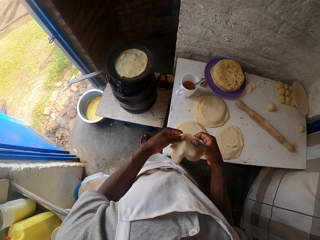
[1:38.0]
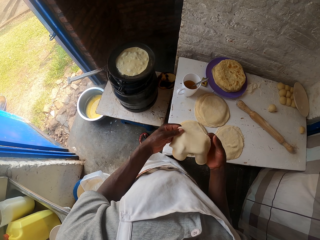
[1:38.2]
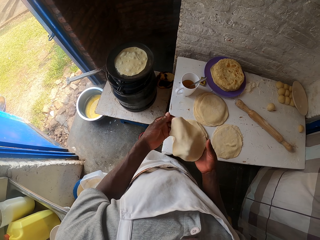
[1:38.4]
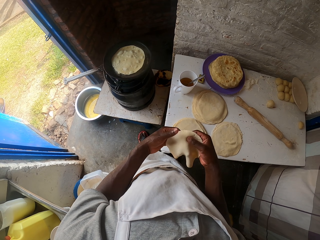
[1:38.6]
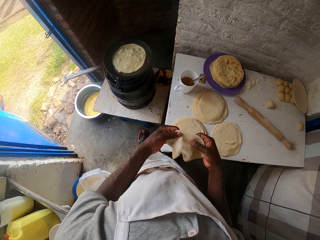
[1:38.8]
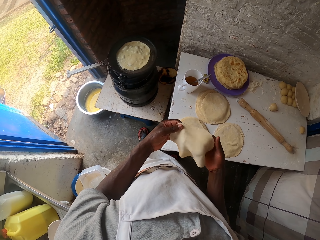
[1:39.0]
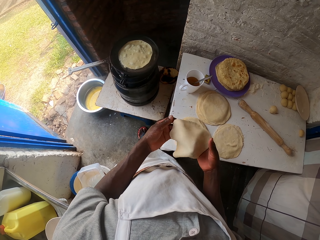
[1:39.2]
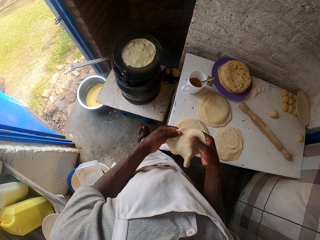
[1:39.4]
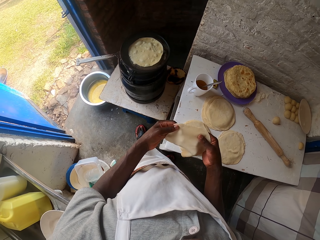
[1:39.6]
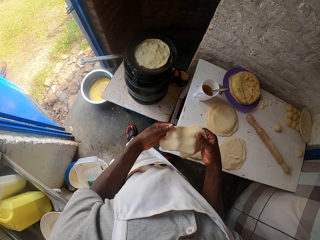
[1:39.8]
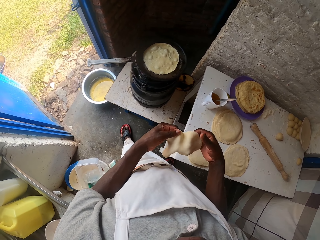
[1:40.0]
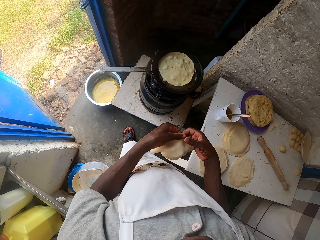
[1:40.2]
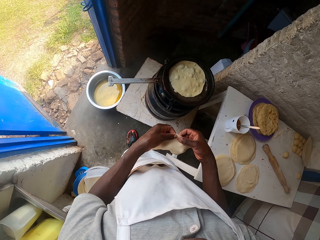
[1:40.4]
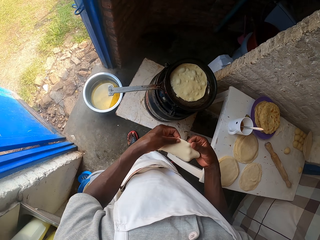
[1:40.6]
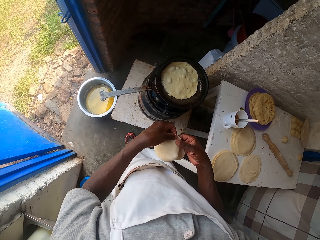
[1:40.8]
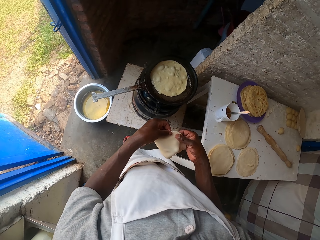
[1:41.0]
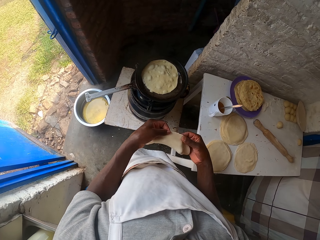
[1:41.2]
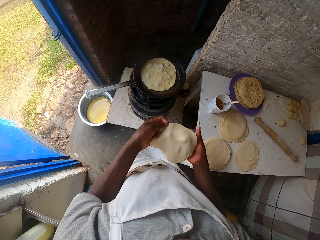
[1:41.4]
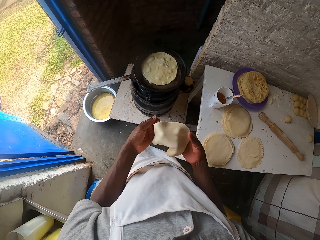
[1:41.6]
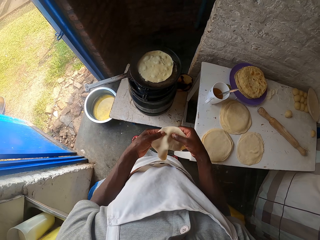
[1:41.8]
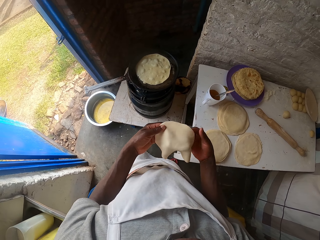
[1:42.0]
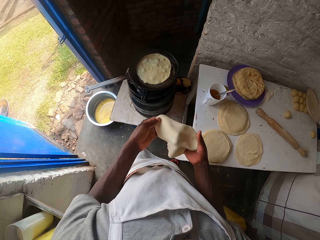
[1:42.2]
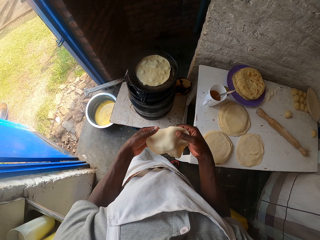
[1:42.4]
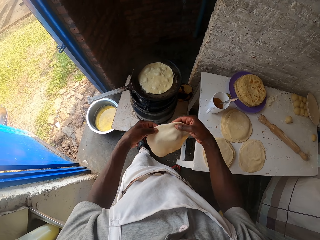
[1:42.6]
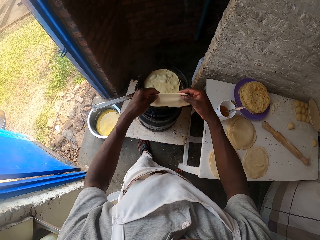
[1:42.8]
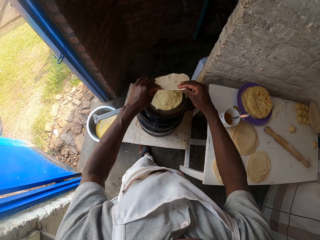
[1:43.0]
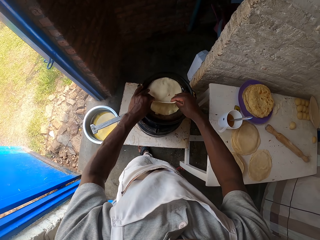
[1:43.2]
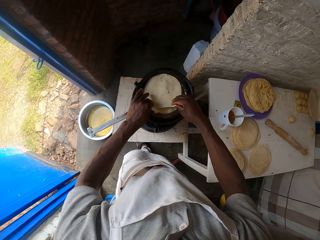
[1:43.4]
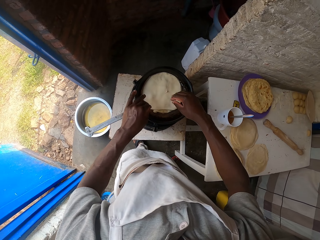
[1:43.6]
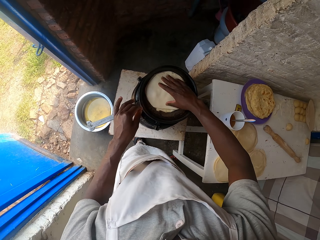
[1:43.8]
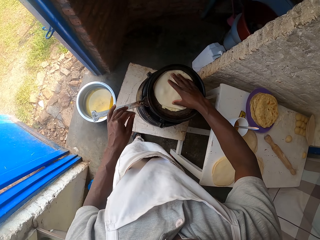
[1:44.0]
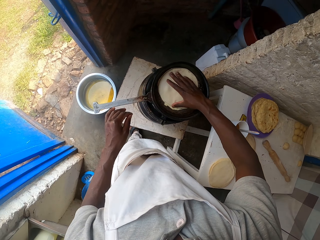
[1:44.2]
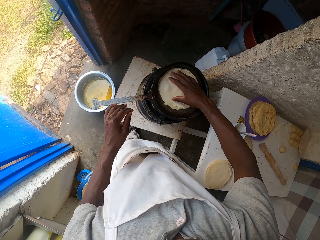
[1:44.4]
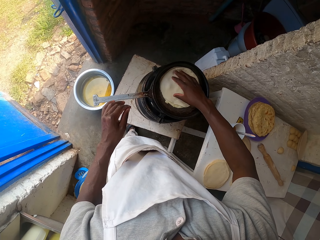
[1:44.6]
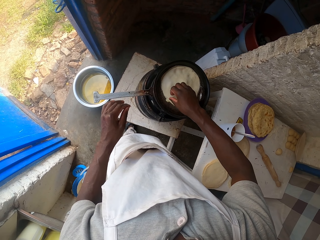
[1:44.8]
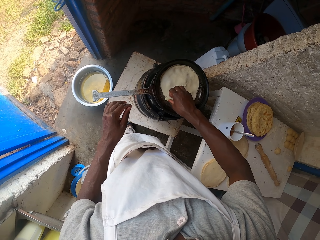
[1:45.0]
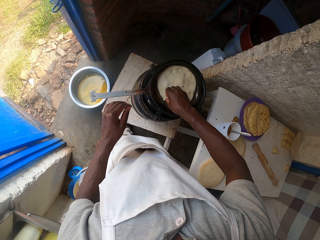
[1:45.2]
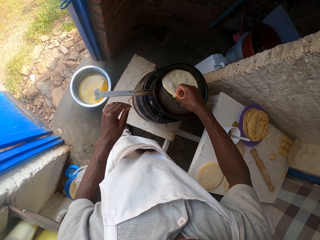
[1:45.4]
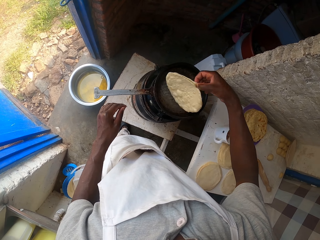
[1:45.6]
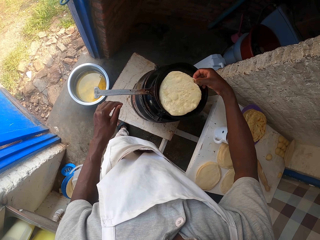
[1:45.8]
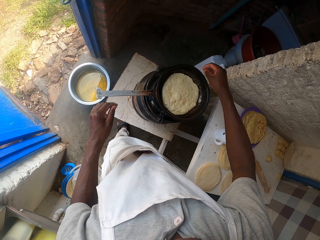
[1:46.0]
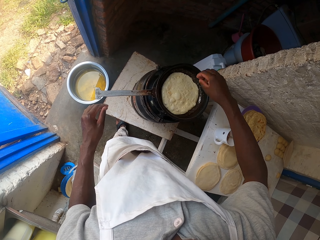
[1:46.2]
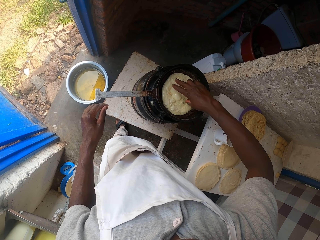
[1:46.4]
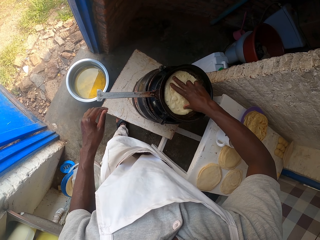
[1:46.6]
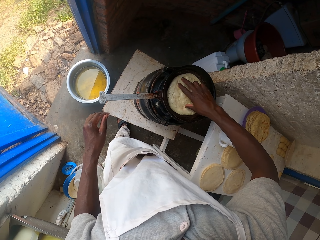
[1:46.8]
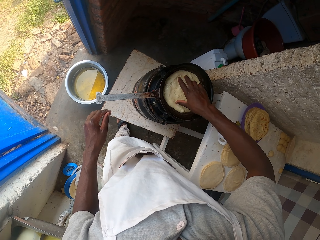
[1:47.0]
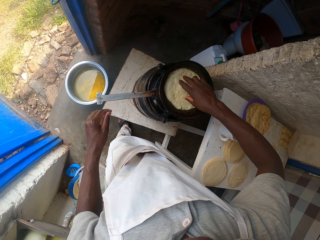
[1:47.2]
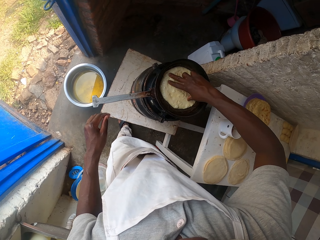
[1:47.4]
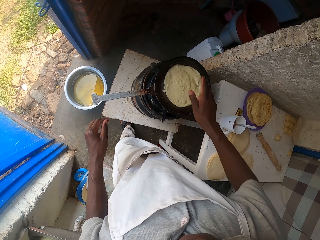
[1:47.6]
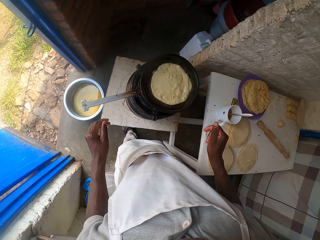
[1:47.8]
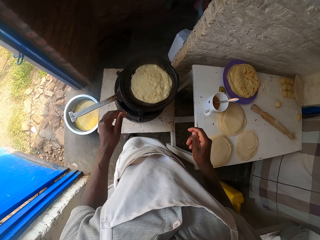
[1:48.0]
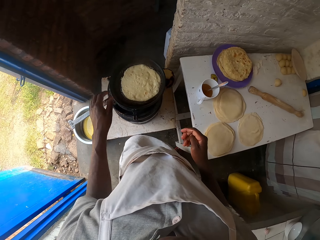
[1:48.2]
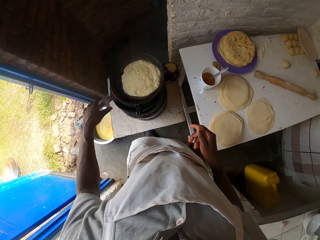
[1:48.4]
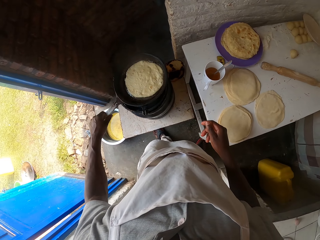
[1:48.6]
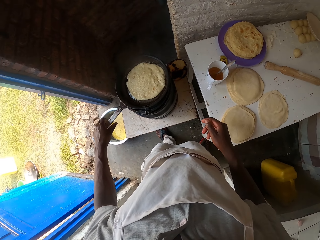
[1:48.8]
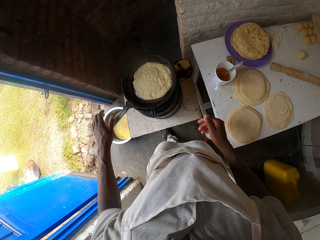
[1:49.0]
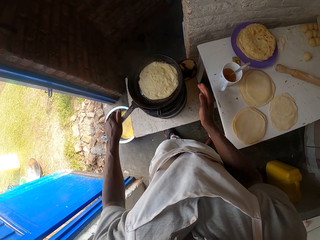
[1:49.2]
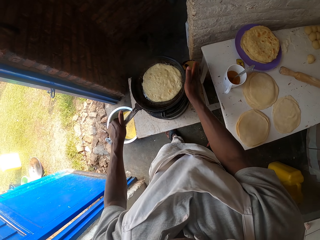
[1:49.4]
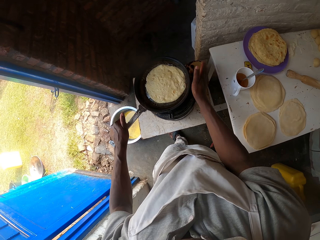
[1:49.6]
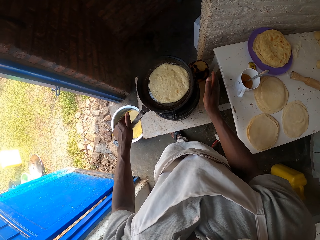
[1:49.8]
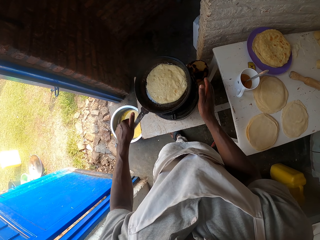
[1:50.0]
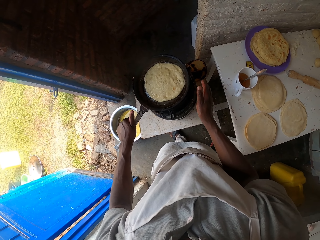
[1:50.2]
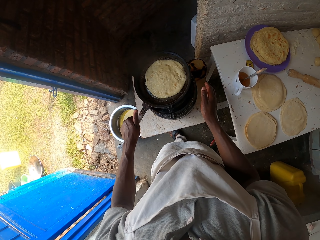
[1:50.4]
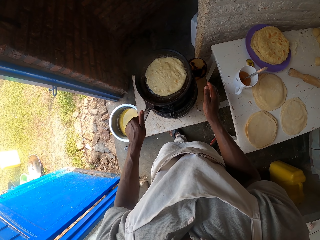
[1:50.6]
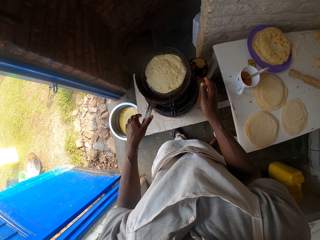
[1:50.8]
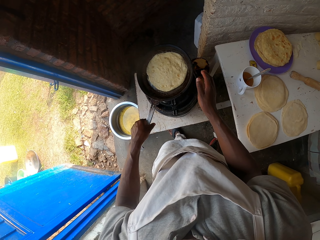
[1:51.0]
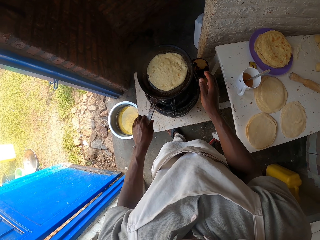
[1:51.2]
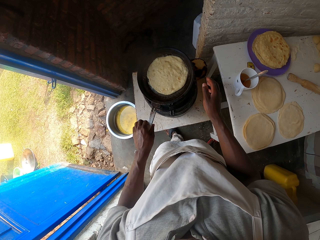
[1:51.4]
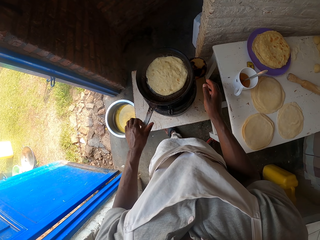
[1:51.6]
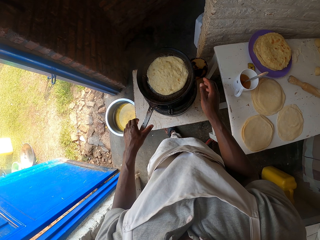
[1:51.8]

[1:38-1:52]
The camera wearer drops the dough on the cooking pan. They touch the dough in the cooking pan with the right hand. They turn the dough on the cooking pan with the right hand. They hold the cooking pan handle. They move the pan.

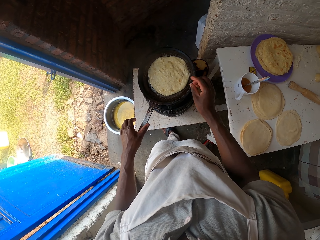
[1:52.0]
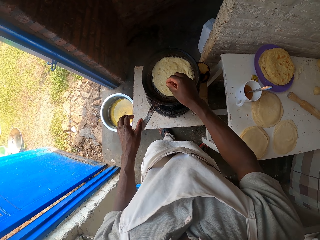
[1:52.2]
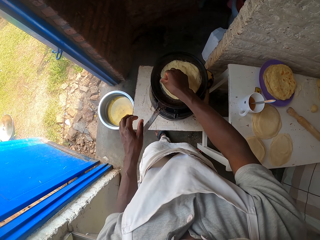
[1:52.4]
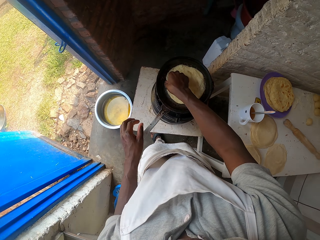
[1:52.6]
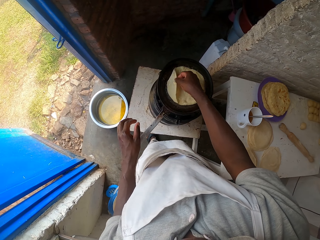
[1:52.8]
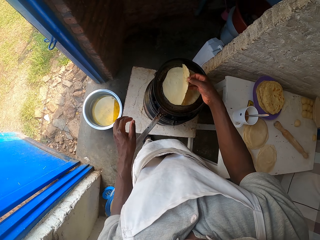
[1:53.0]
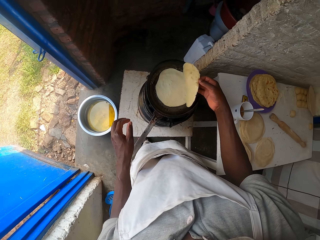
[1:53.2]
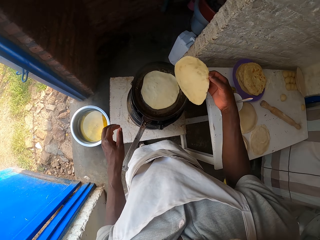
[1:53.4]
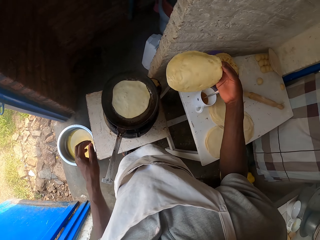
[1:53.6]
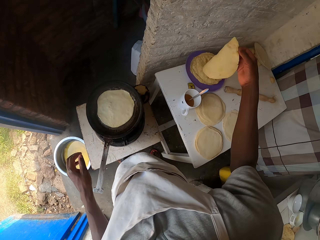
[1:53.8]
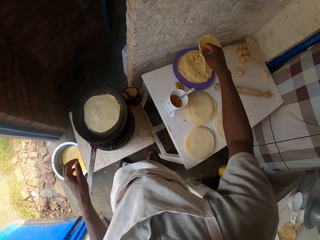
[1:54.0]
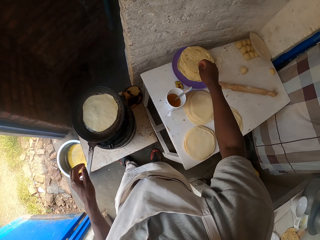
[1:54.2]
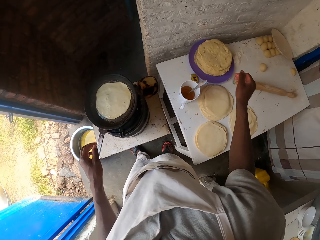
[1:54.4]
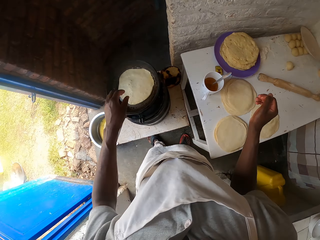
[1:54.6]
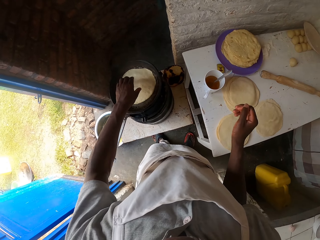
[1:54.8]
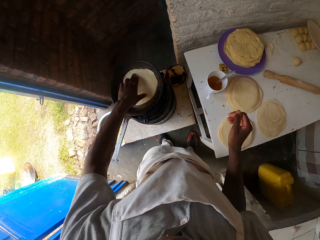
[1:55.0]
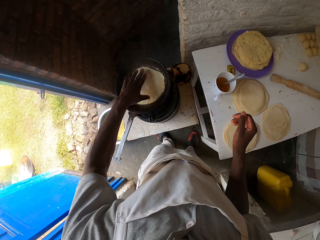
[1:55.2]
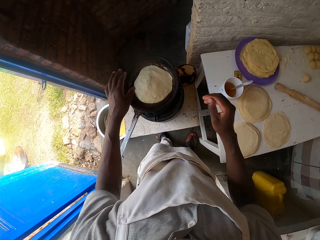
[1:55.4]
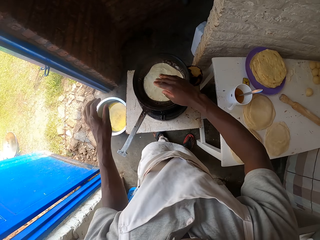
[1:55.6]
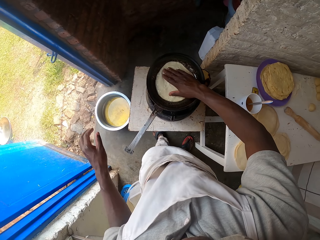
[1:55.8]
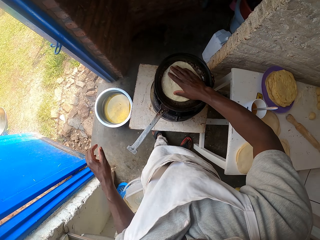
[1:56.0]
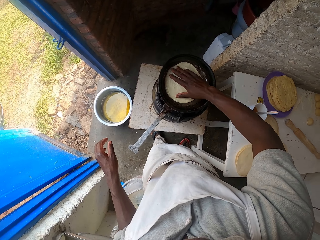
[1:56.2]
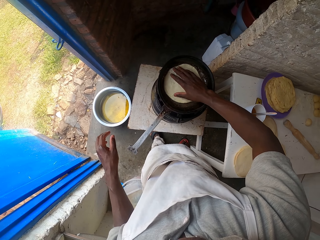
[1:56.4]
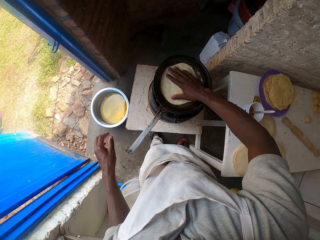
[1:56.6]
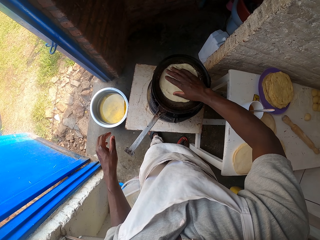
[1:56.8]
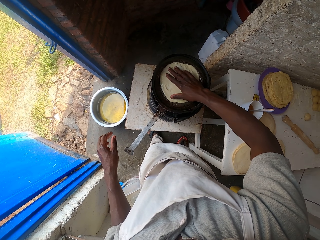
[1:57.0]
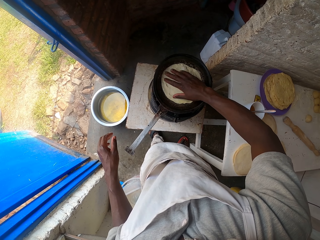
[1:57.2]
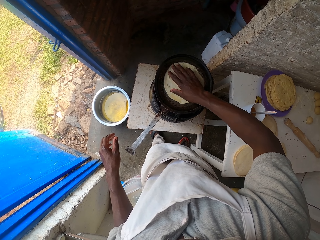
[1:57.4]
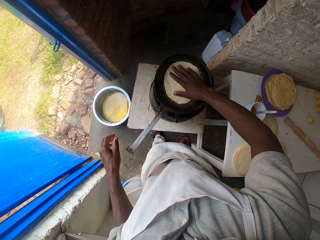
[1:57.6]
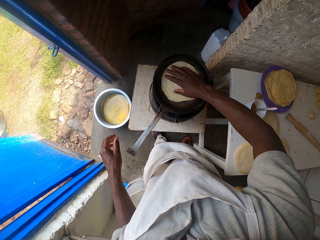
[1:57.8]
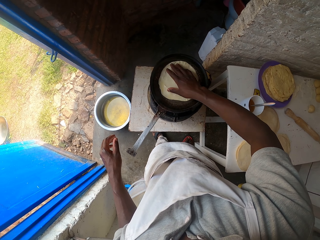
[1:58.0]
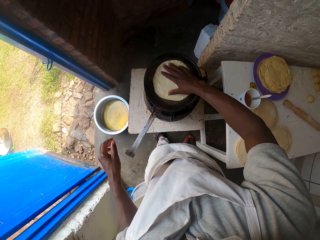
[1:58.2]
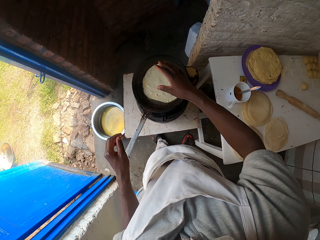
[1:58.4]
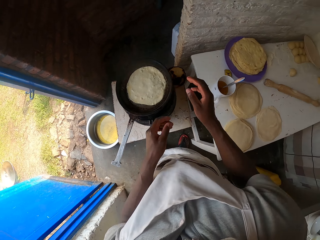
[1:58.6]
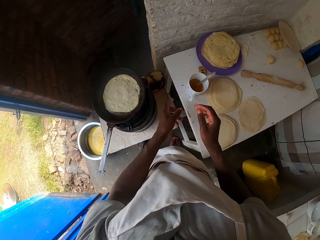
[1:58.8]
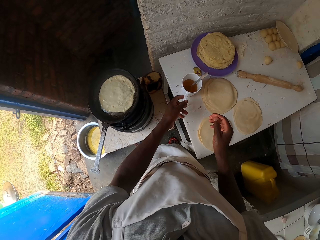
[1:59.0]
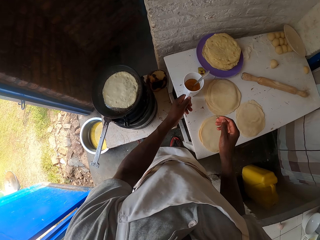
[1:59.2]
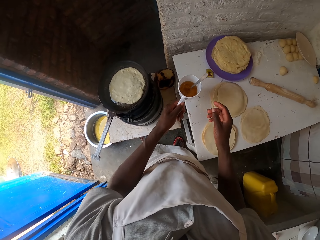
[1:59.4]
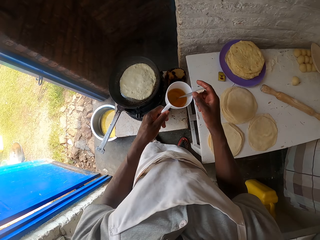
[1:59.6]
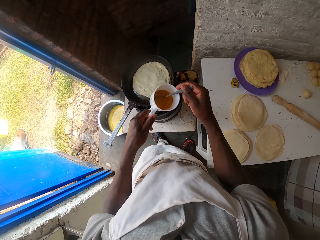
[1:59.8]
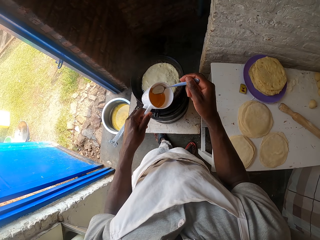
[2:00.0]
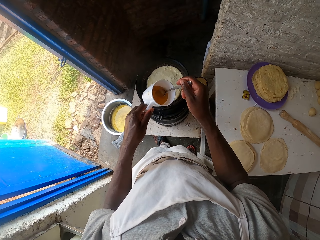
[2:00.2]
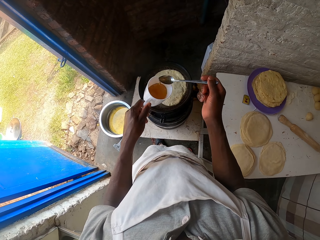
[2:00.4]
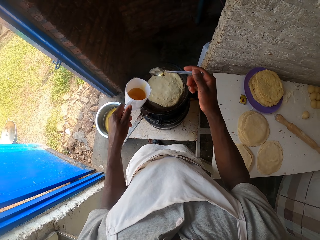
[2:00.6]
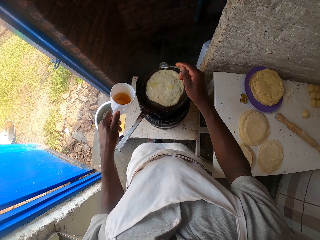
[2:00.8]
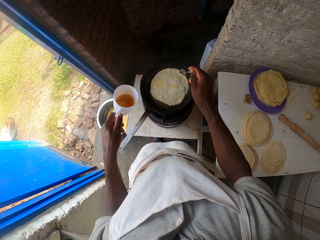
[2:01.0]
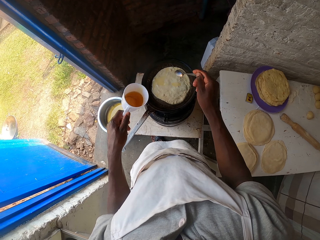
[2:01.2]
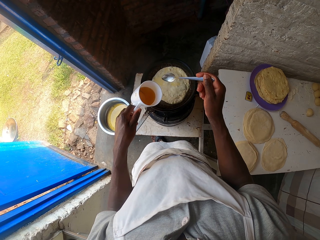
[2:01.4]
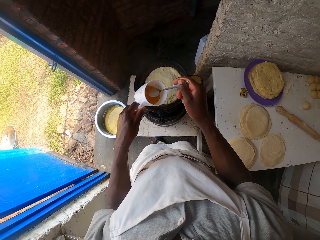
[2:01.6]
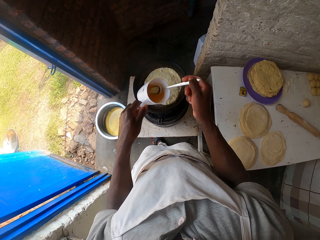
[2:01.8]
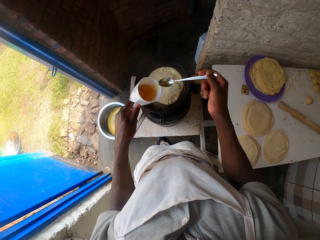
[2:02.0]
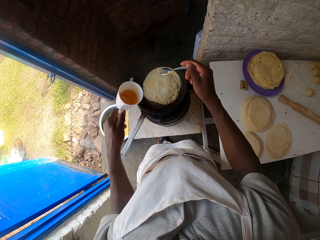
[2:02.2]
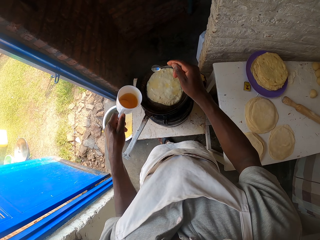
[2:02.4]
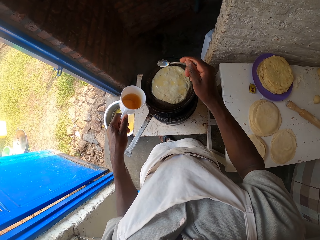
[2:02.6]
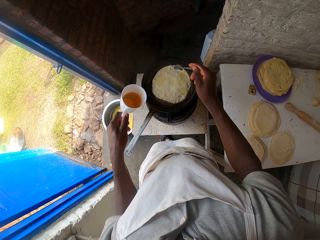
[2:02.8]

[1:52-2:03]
The camera wearer picks the roti from the pan. They turn the dough on the cooking pan with the right hand. They put the roti on a plate. They turn the dough on the cooking pan with the left hand. They touch the roti on the pan. They turn the dough on the cooking pan with the right hand. They hold the cooking pan handle. They pick a cup. They pick a spoon. They scoop oil from the cup with the spoon. They sprinkle the oil in the spoon on the cooking pan. They scoop oil using the spoon. They pour oil in the pan.
